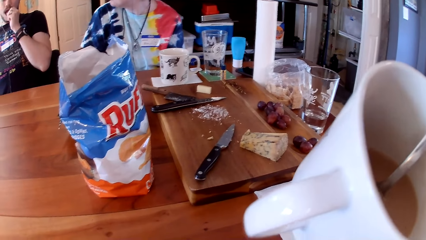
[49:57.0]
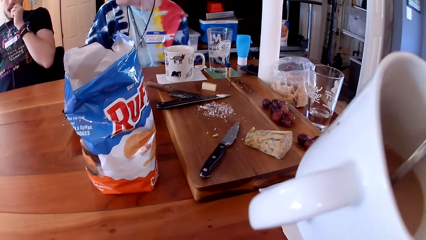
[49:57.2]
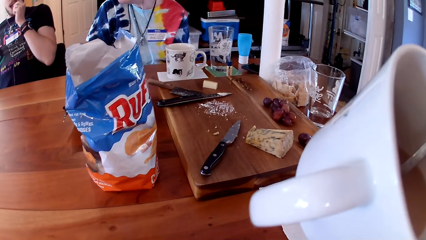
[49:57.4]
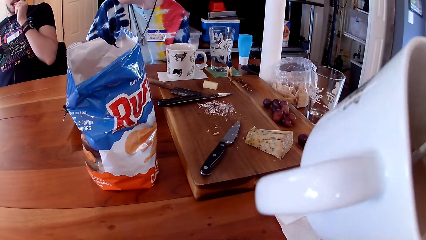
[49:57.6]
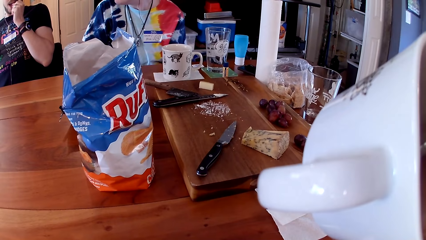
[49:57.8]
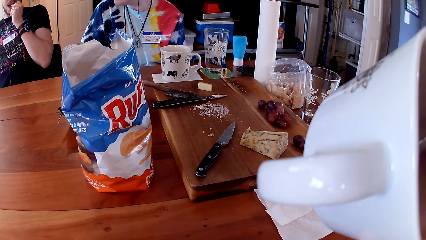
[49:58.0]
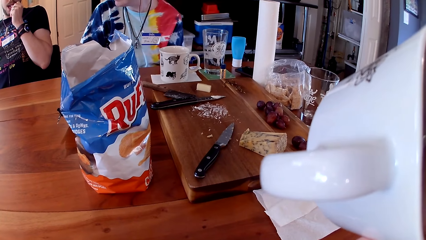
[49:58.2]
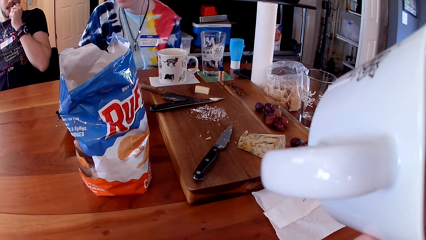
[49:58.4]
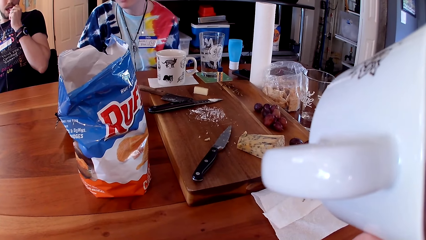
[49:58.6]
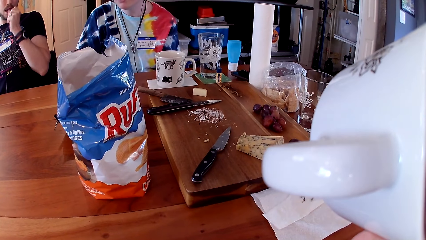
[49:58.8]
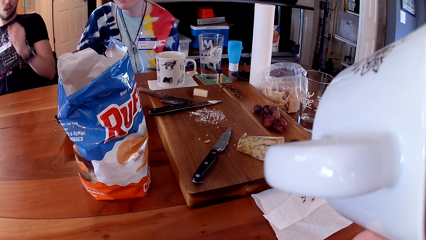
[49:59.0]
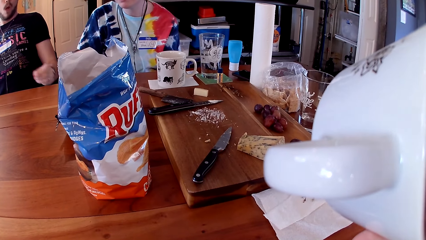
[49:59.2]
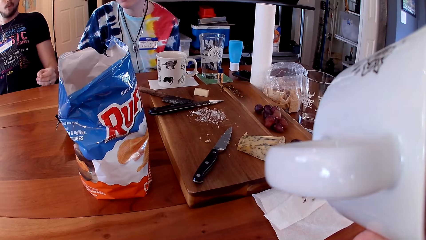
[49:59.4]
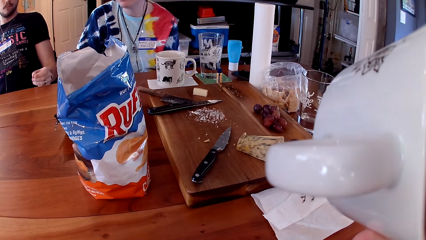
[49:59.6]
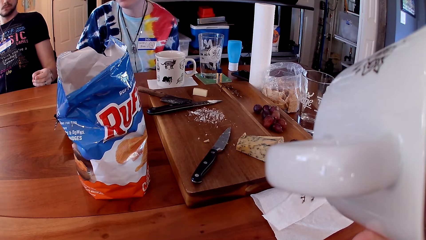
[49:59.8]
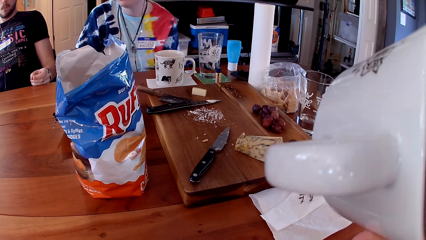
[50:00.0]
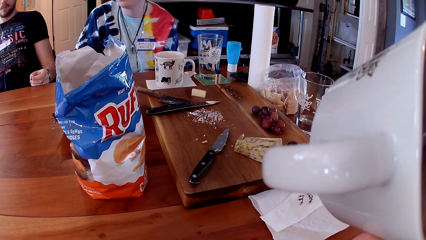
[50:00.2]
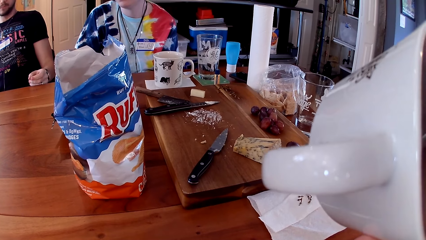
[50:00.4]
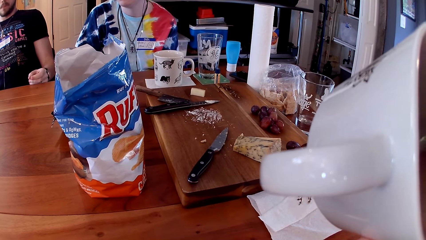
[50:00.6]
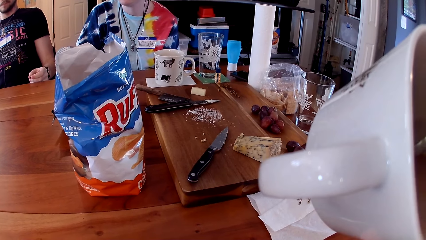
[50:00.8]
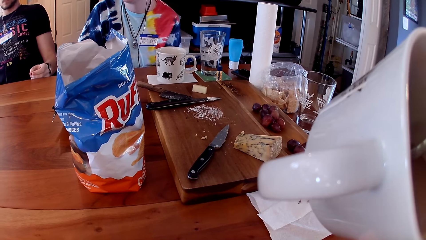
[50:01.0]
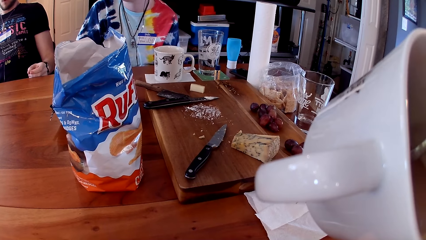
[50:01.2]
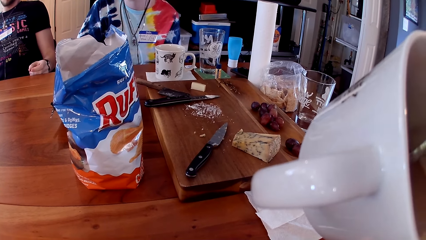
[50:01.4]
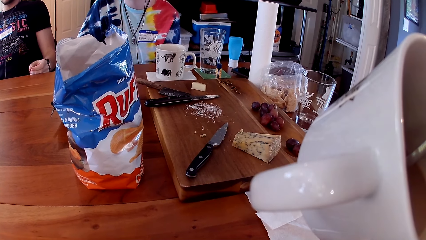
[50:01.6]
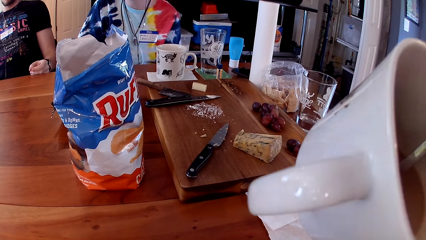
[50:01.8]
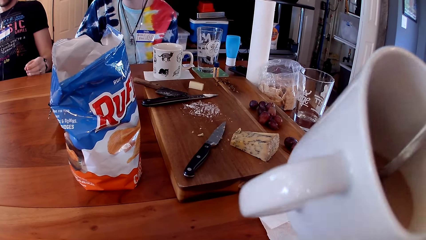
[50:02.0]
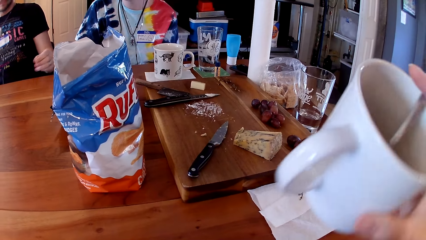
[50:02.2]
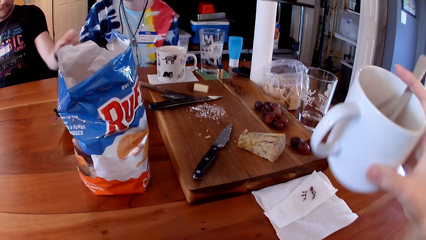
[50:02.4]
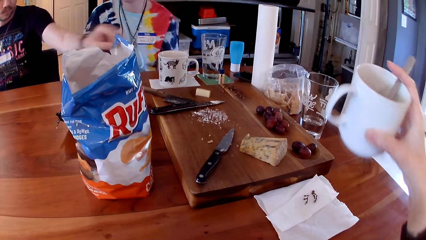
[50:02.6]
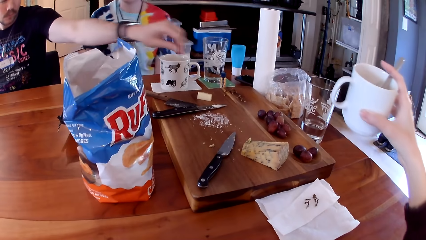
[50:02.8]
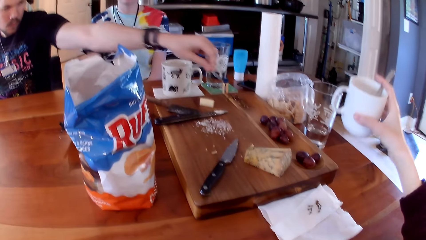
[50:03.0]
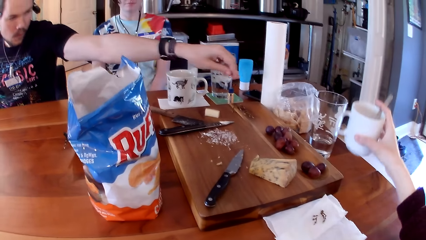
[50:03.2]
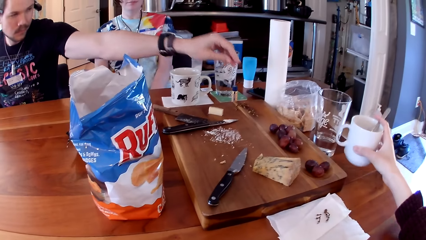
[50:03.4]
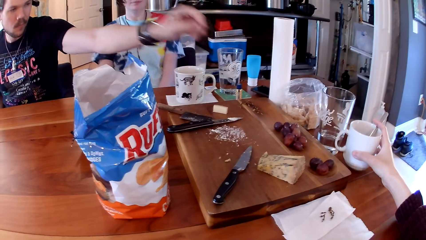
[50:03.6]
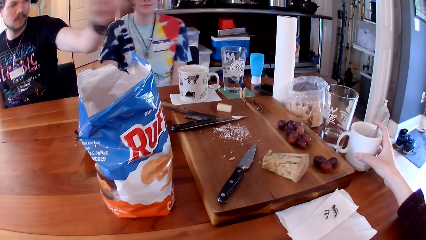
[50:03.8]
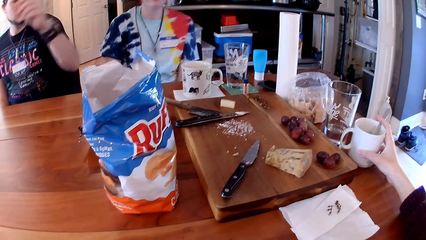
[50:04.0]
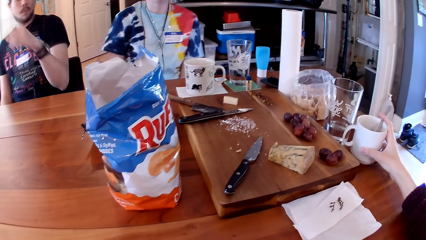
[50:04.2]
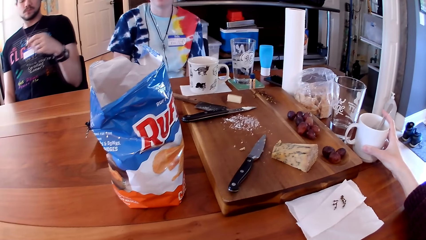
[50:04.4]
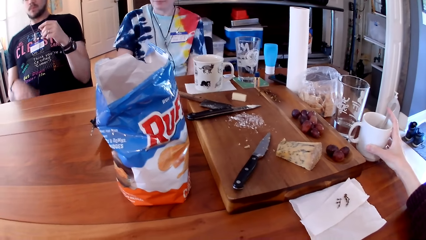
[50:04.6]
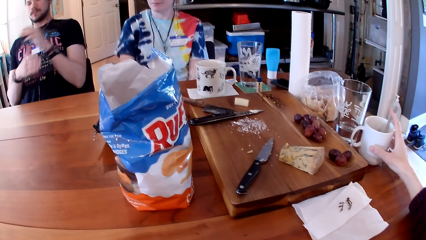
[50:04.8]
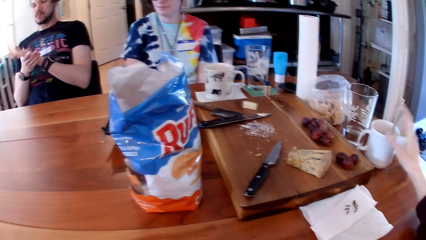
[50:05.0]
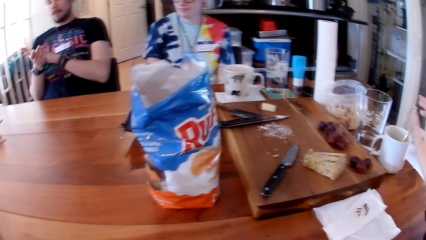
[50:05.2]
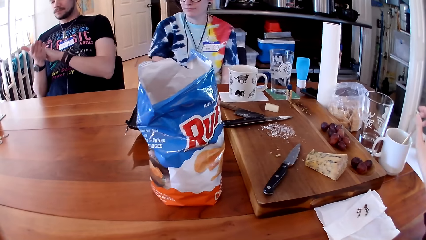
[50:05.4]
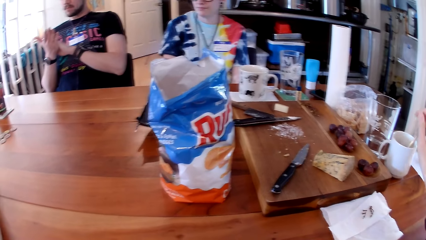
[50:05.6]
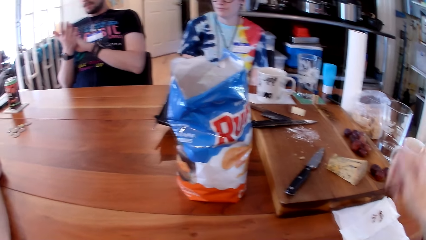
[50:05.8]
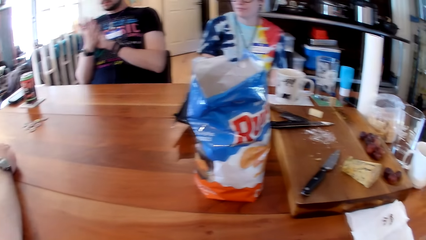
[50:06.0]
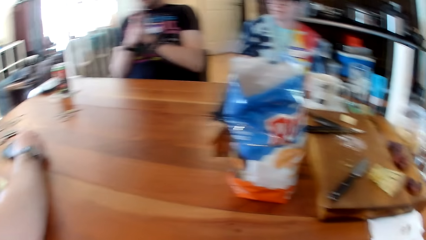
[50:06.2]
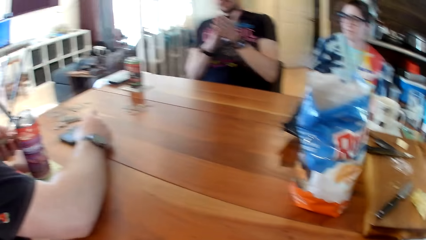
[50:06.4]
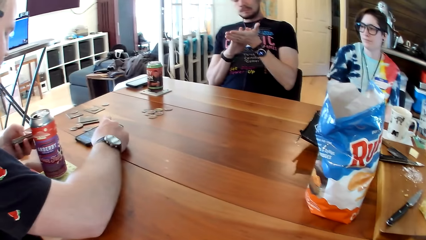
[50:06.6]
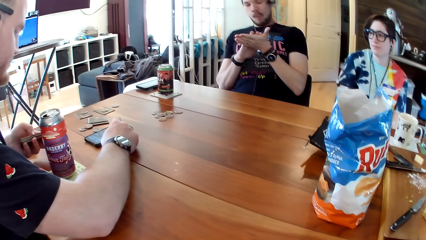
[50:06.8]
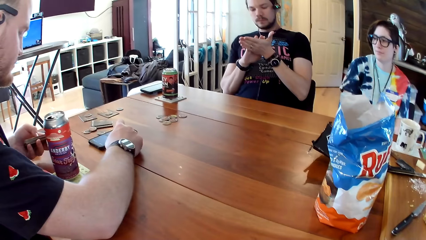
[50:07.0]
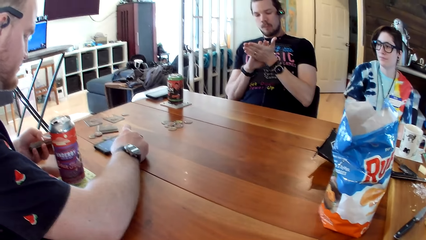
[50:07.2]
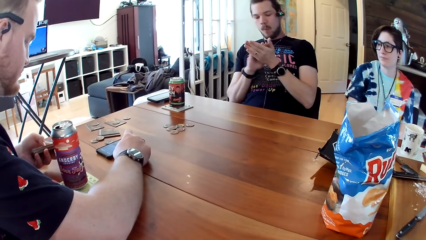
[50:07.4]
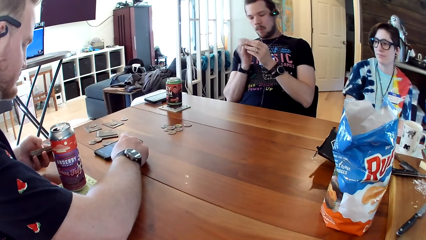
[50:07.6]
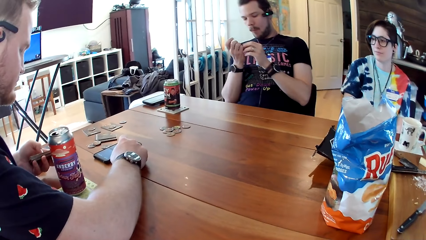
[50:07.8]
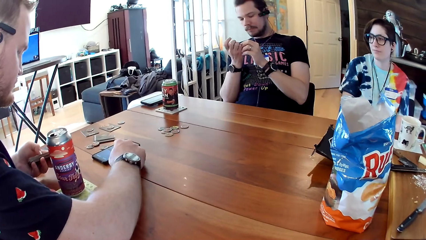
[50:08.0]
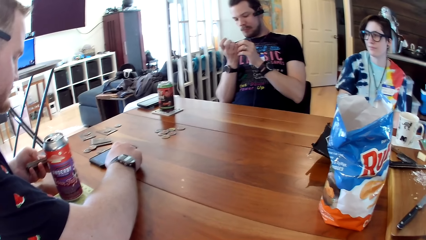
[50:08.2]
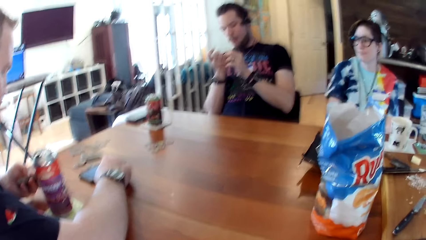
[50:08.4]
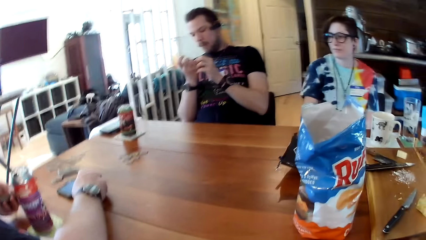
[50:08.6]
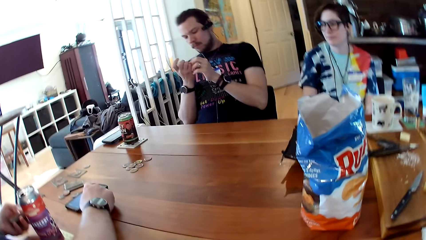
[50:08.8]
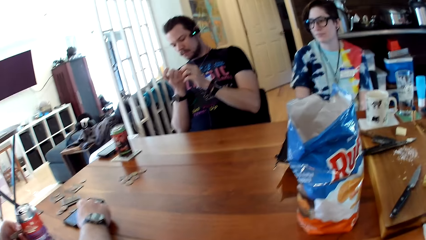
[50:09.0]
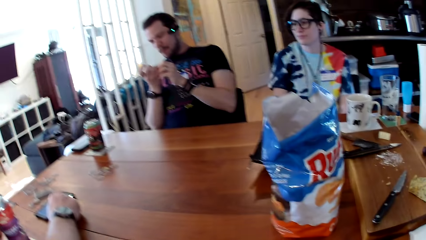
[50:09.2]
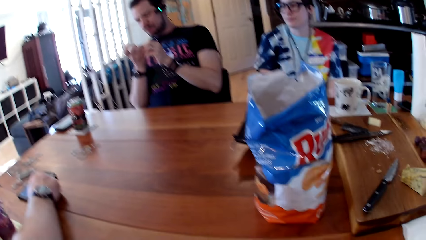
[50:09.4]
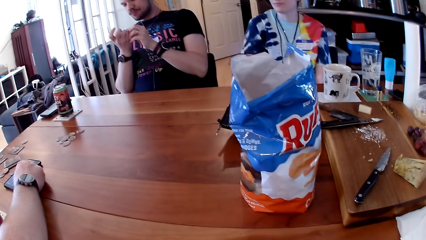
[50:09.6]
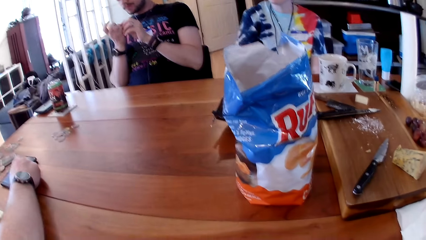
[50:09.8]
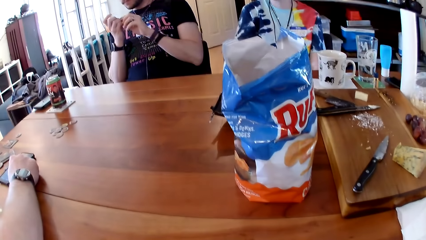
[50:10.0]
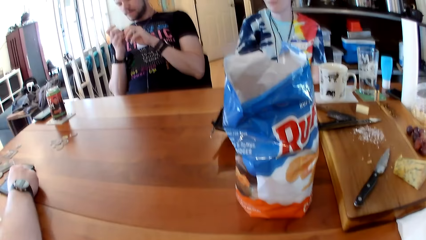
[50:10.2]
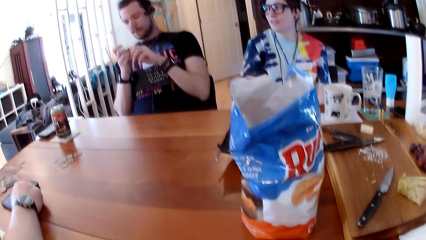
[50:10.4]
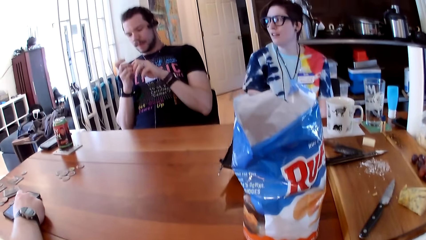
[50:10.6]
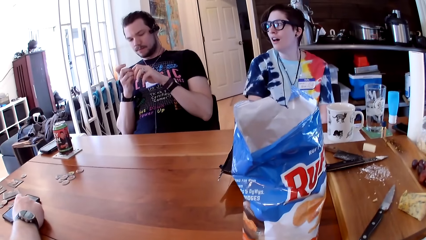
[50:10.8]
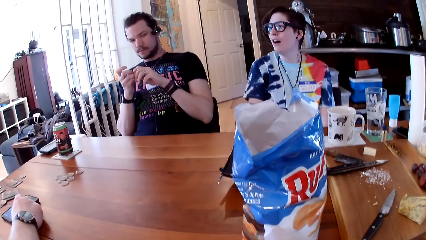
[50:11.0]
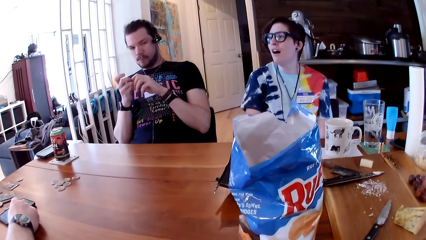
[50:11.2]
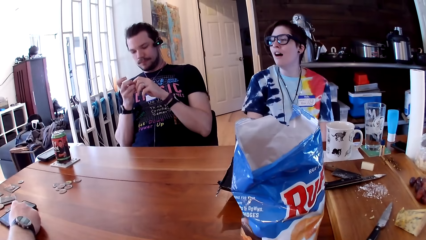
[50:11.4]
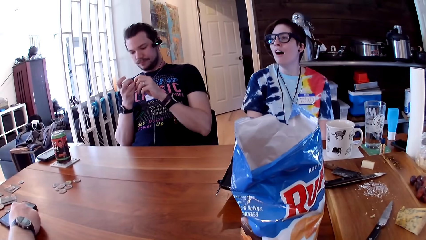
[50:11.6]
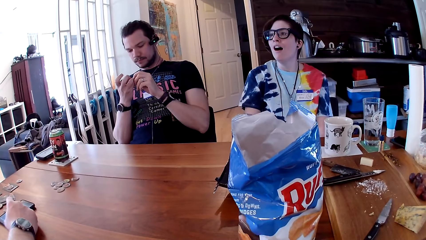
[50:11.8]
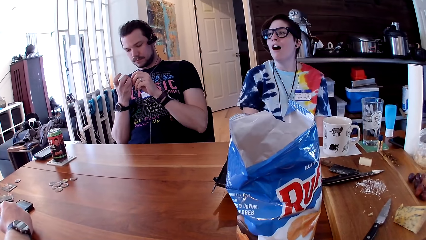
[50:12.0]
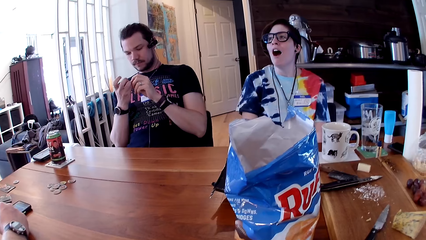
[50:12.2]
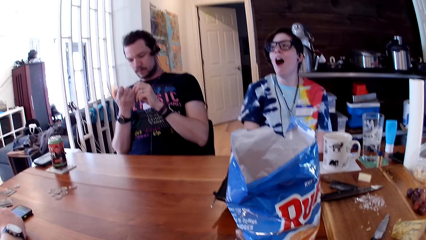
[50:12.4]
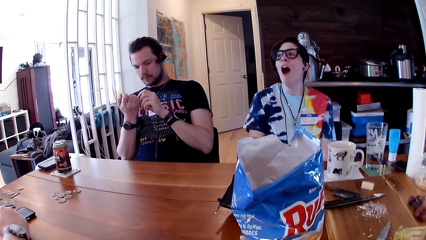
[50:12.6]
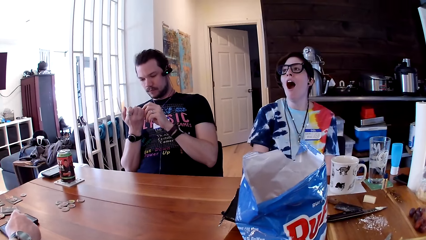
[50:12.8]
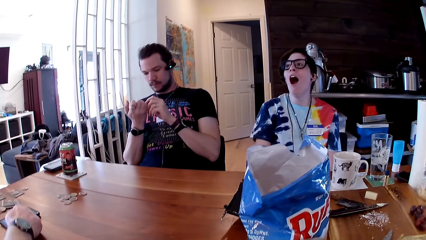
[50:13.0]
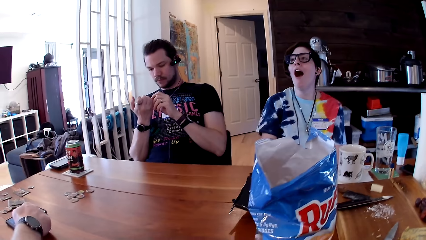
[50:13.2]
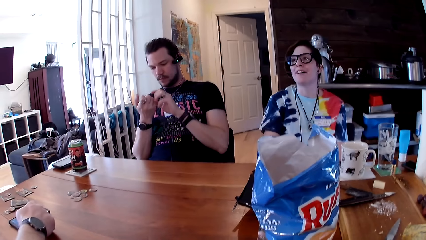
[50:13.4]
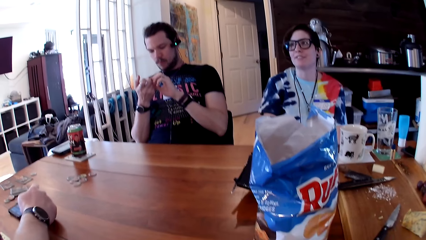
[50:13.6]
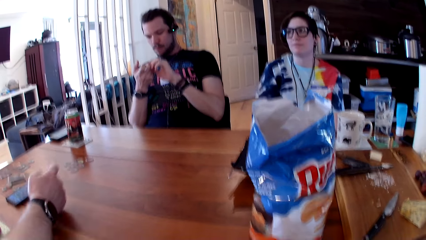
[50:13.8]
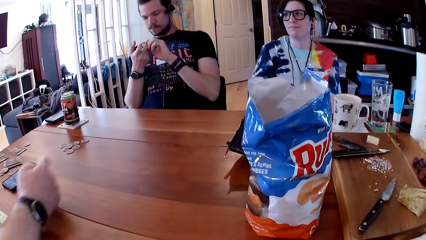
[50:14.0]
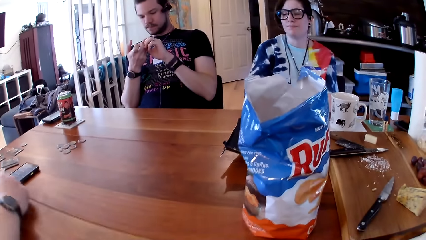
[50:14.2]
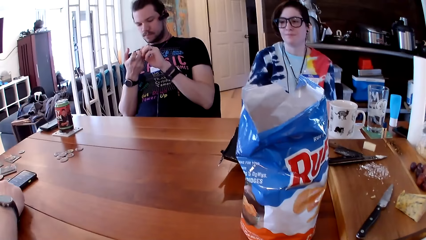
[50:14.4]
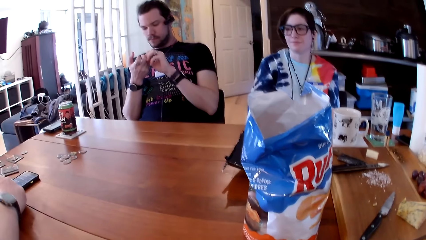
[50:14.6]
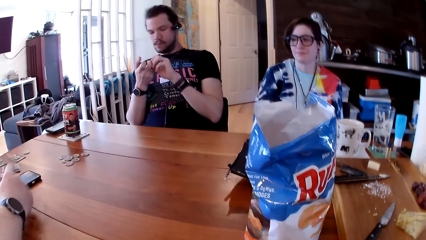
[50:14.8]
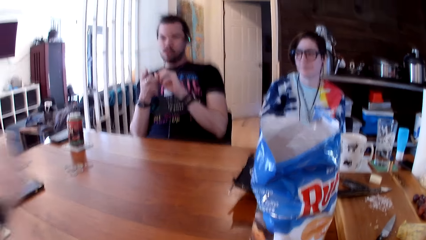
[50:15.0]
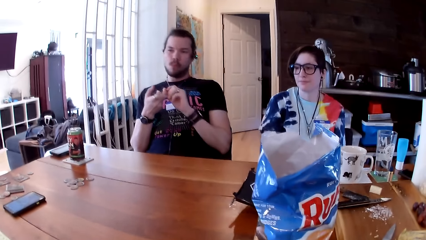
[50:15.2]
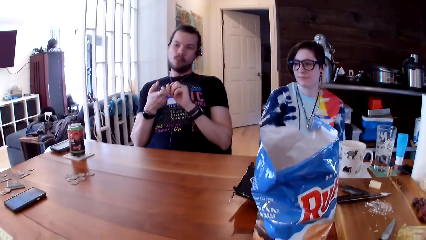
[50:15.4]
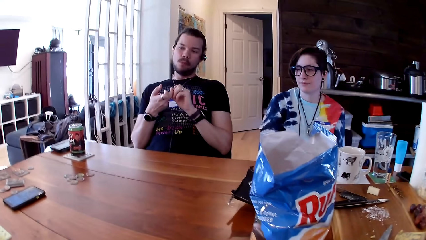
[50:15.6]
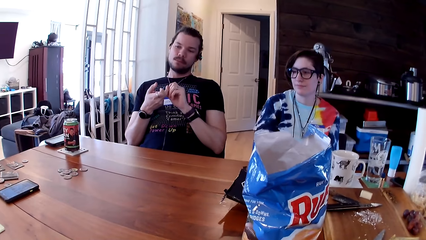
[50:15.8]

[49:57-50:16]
A man eats the strawberry in his left hand. The camera wearer drinks from the mug of tea in her right hand. She drops the mug of tea on the table with her right hand. The man drops the stem of the strawberry on the tray with his left hand. The man rubs his hands together. Another man operates a phone on the table with his right hand. The camera wearer looks at the people at the table.
